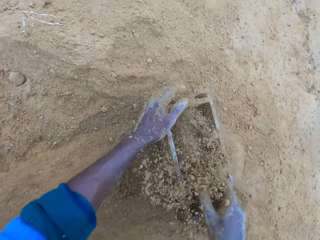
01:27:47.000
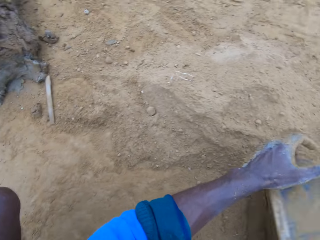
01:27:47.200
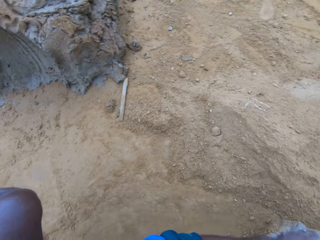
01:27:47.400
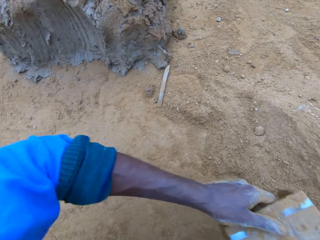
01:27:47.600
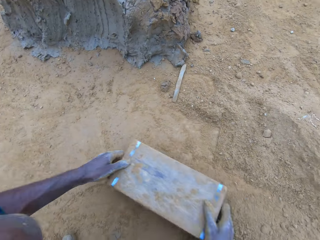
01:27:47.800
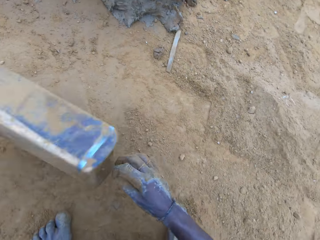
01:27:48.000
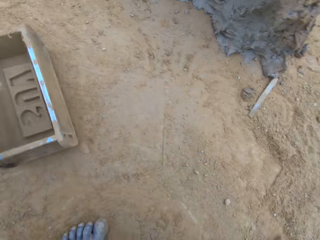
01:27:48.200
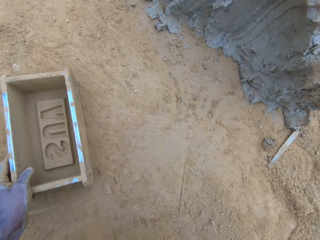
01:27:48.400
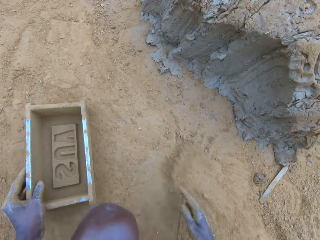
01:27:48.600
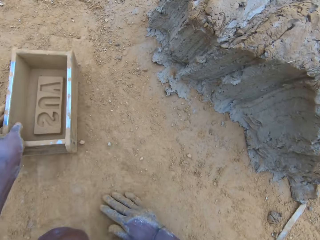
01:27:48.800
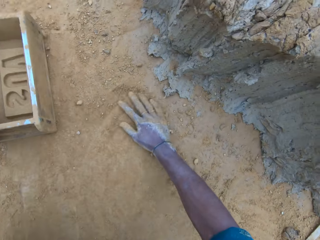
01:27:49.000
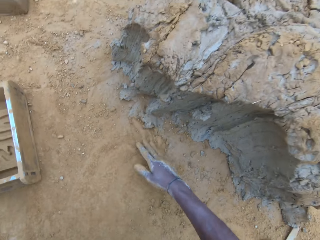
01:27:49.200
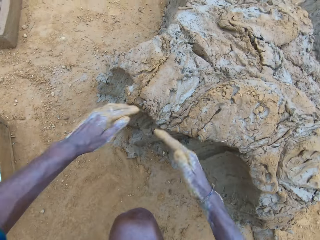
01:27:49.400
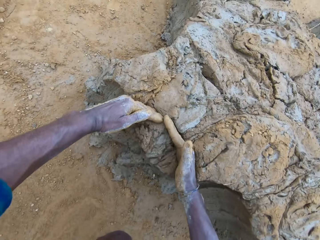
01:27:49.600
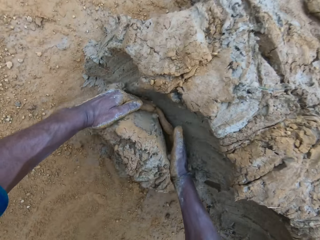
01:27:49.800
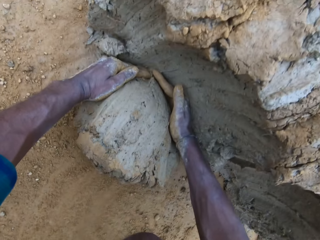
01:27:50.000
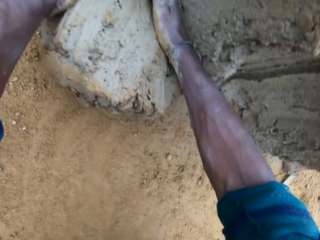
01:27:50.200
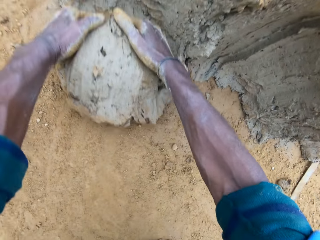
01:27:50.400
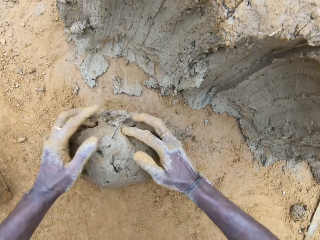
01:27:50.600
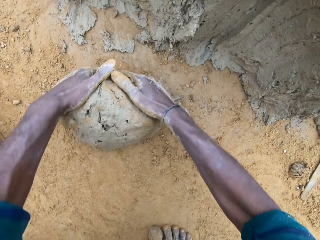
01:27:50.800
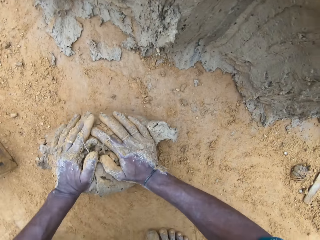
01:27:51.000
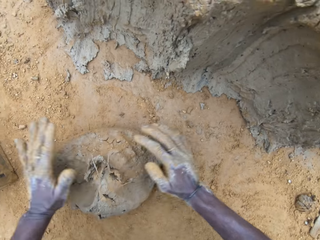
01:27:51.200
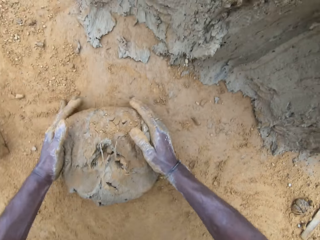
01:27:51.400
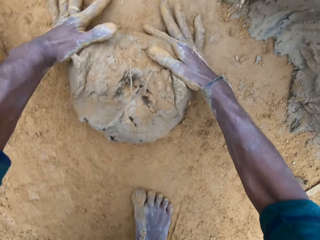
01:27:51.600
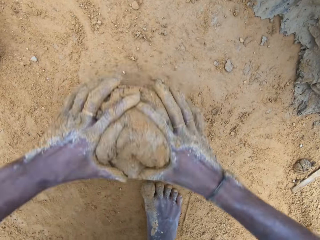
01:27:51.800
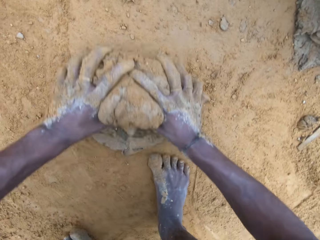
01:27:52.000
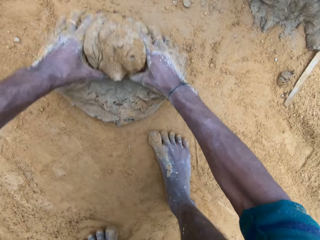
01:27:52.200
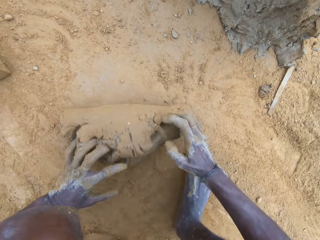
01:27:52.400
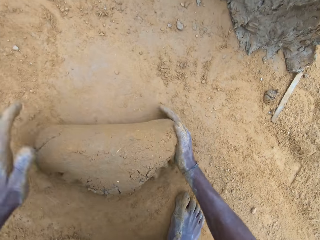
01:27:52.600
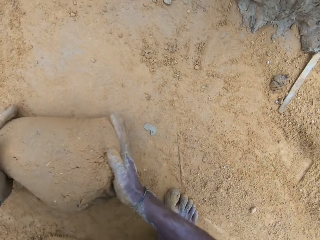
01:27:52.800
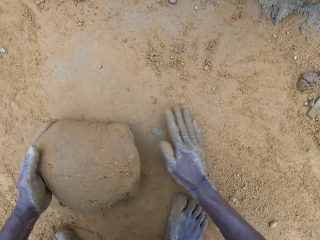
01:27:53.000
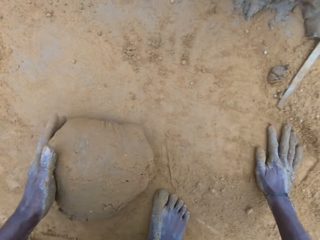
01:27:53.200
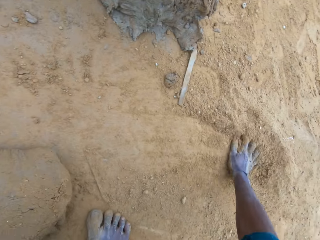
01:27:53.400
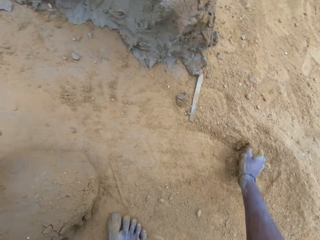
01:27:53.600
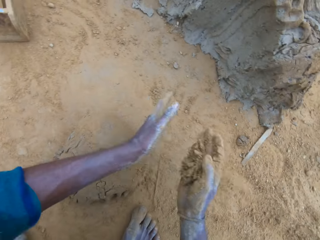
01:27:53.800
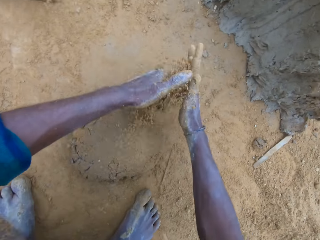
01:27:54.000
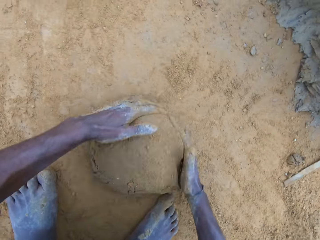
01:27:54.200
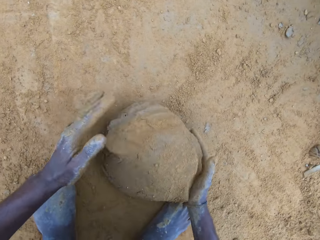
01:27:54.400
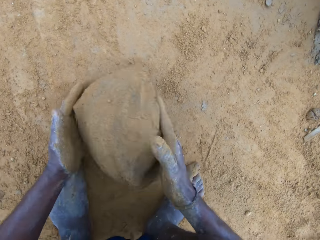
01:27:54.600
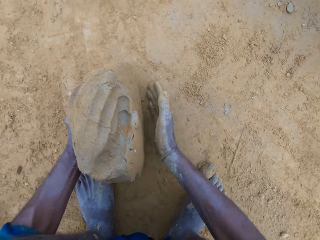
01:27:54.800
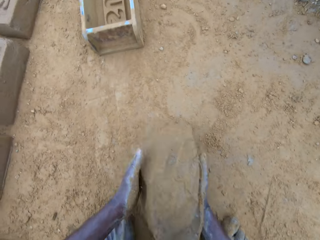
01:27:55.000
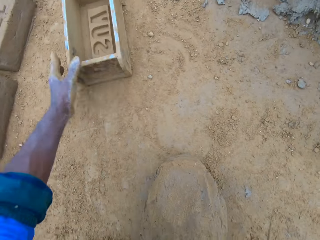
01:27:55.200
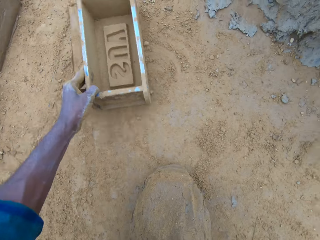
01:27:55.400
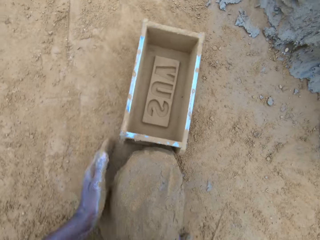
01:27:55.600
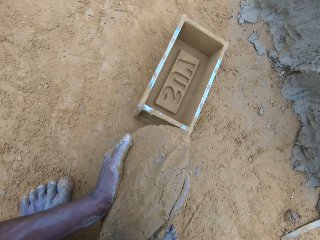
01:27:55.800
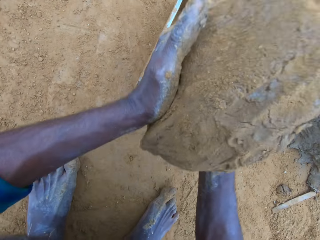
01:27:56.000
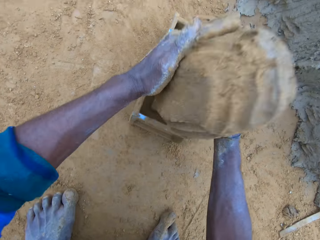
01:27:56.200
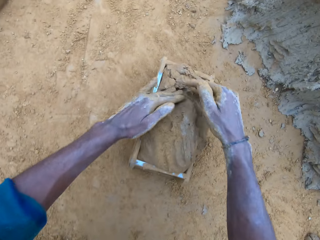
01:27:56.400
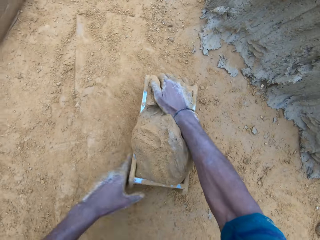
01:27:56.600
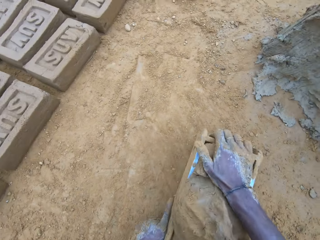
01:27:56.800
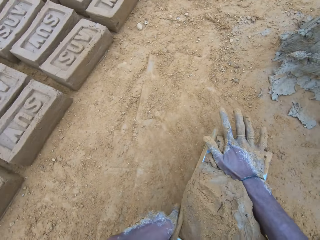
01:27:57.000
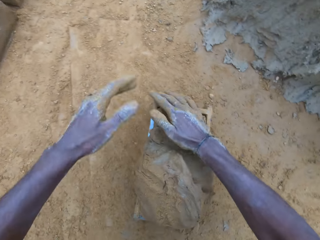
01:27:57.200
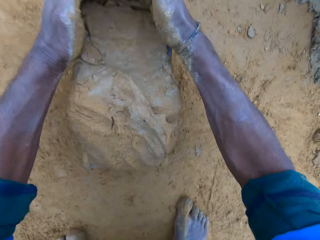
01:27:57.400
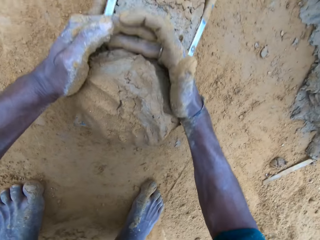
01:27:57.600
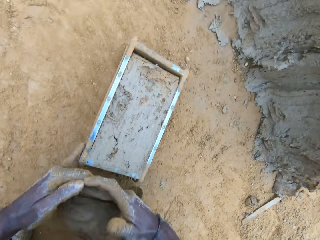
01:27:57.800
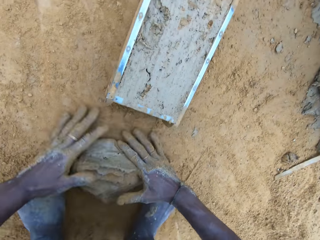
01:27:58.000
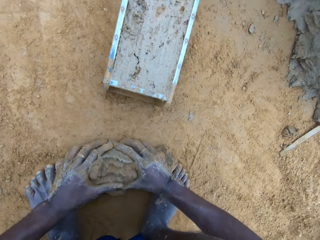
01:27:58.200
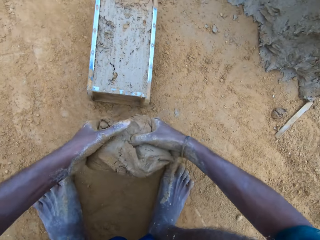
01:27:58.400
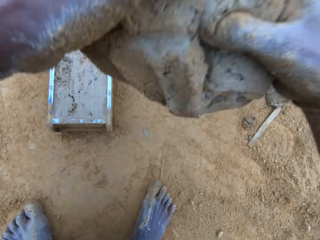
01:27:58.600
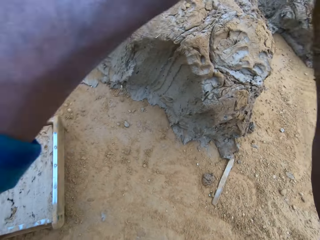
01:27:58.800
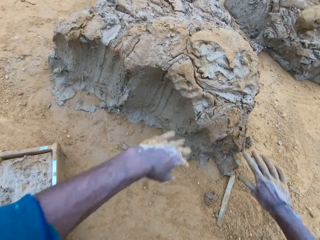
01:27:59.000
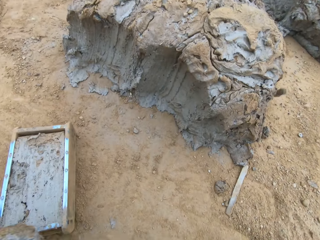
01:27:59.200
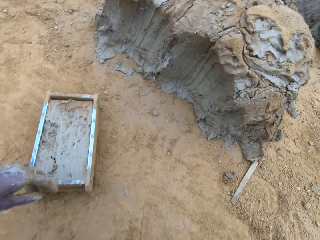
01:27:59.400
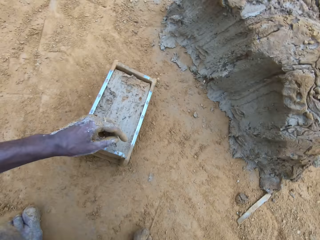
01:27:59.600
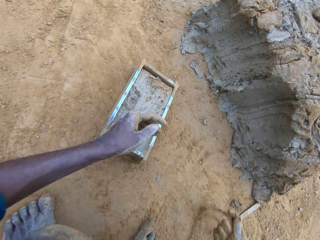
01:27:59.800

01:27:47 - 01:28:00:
The camera wearer pours sand into the brick mold or box. He scoops soil into the box. He pours the sand in the brick mold on the ground. He hits the brick mold on the ground. He puts the brick mold aside. He rubs his hands on the ground. He cuts wet clay from the heap of wet clay with his hand. He scoops some mud. He rolls the wet clay on the ground. He applies soil on the right hand. He pours sand on the wet clay. He picks up the wet clay on the ground. He moves the brick mold closer. He puts the wet clay in the brick mold. He adjusts the brick mold. He removes the excess wet clay in the brick mold. He picks up the excess wet clay on the ground. He throws the excess wet clay on the heap of wet clay. He pours sand on the wet clay in the brick mold.

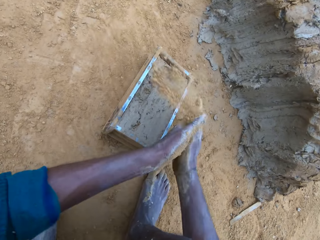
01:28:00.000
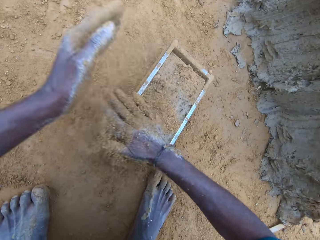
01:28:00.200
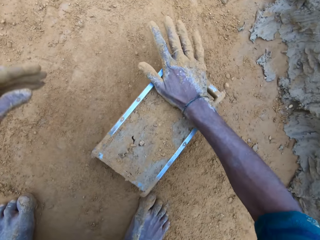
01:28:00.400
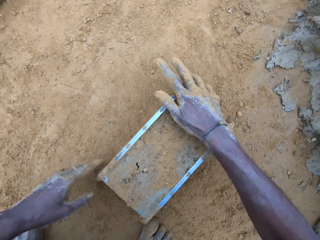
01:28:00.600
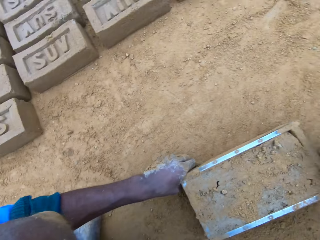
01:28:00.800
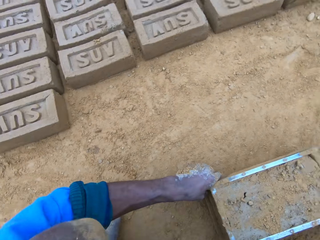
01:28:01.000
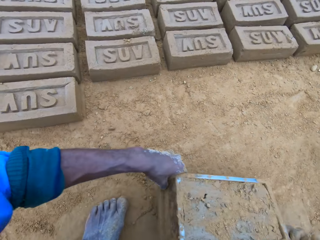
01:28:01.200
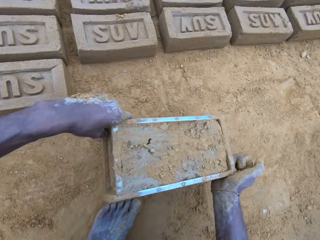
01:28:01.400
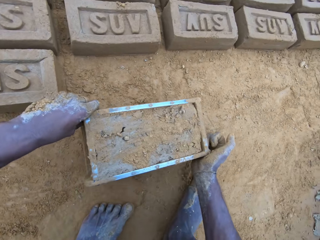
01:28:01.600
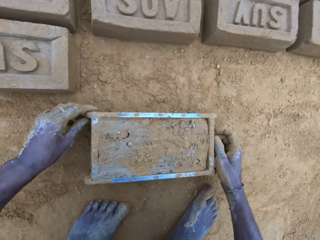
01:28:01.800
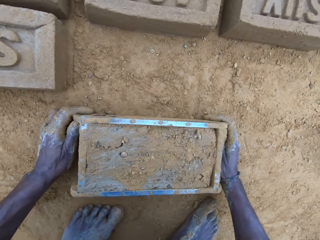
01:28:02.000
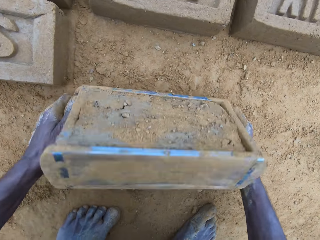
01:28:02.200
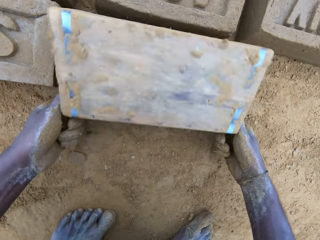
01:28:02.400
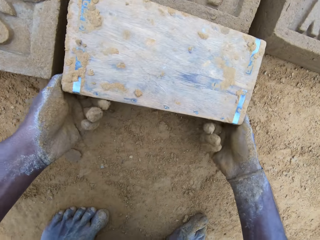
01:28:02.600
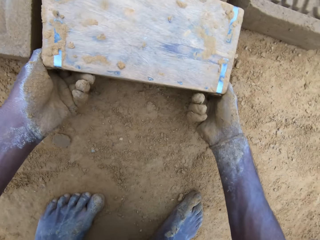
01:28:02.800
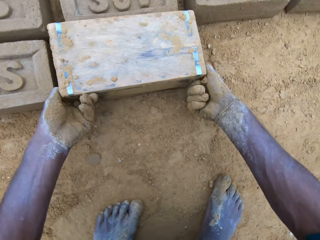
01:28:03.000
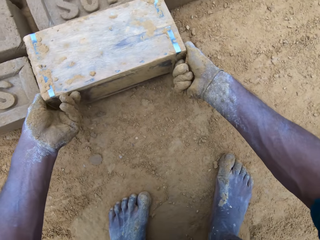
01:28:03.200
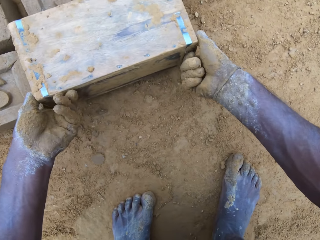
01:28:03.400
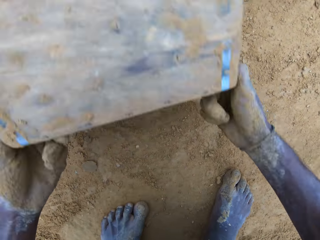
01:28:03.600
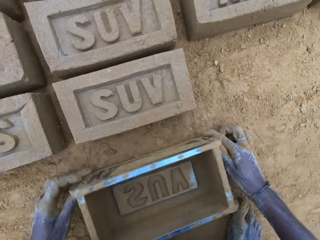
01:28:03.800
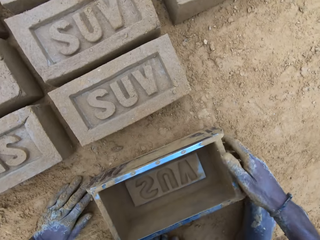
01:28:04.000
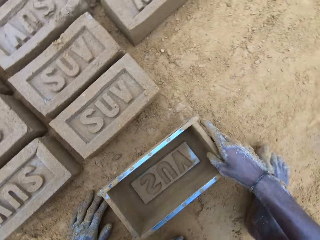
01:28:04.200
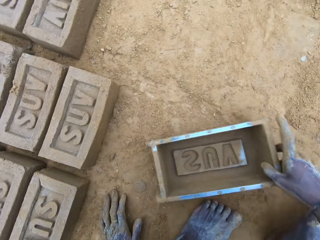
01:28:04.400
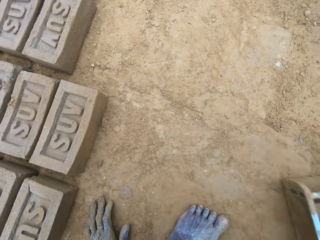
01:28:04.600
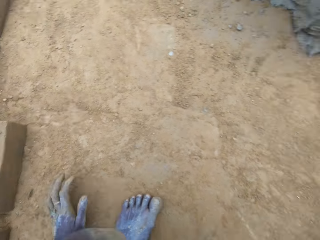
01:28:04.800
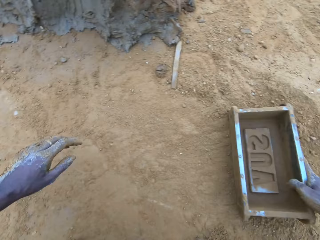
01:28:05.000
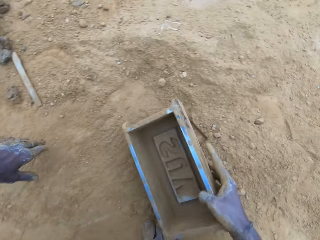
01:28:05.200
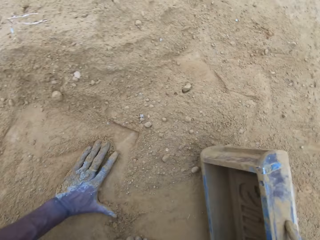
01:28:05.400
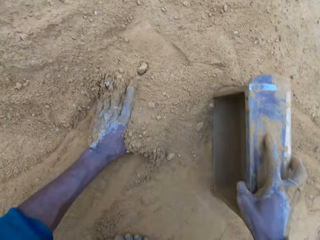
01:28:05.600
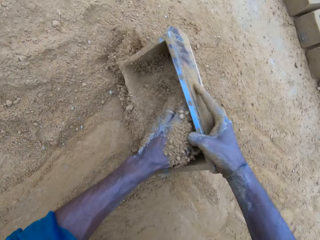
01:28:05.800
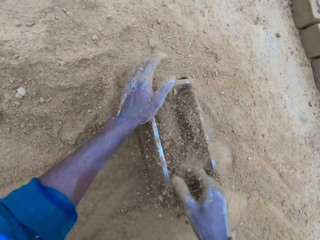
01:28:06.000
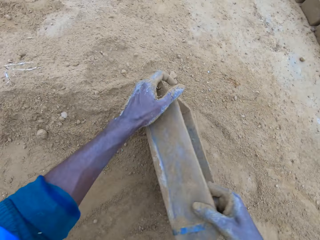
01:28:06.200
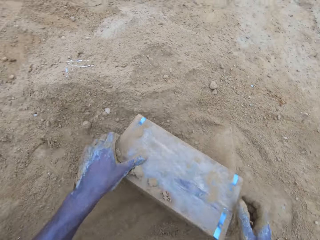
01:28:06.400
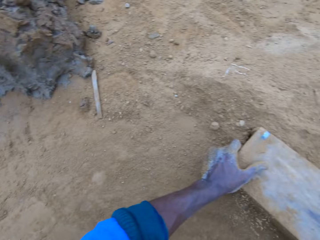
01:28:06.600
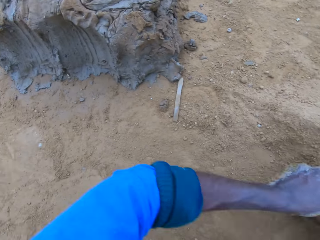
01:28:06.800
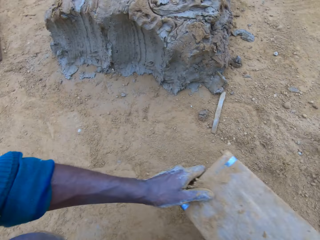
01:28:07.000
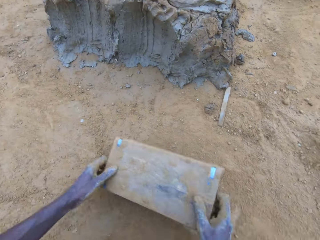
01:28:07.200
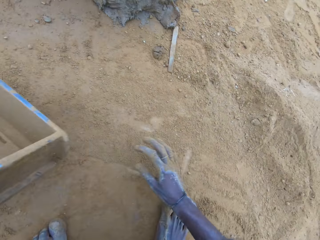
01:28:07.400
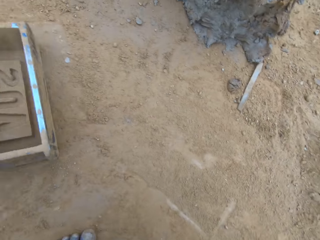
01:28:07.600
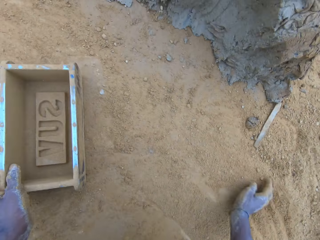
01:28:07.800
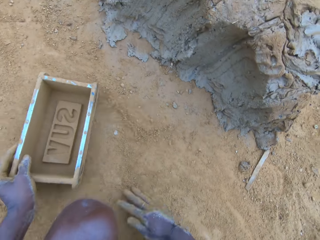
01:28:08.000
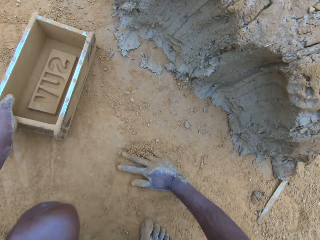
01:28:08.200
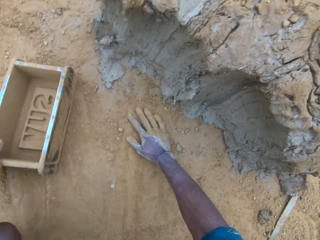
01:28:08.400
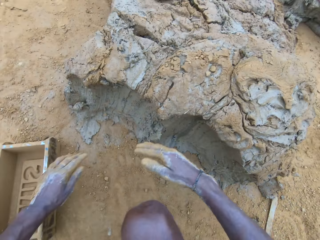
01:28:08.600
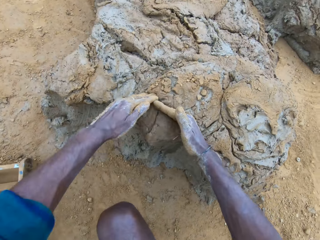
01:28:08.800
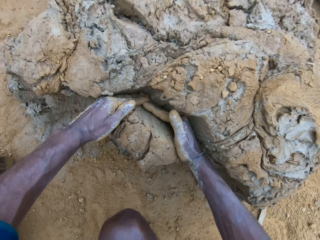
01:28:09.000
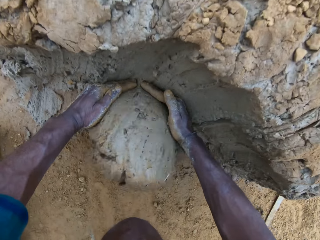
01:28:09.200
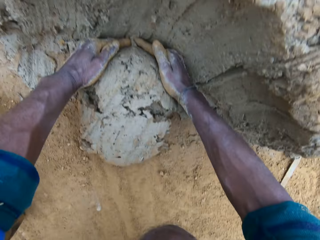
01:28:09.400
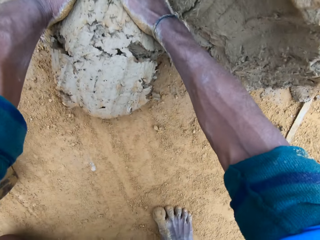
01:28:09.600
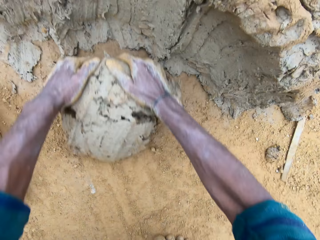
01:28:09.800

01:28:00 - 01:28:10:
The camera wearer moves the brick mold or box. He picks up the box and puts the box down. He turns over the wet clay in the brick mold on the ground. He removes the brick mold. He drags the brick mold on the ground. He pours sand into the brick mold. He scoops some soil into the box. He pours the sand in the brick mold on the ground. He hits the brick mold on the ground. He puts the brick mold aside. He spreads soil on the ground. He rubs his hands on the ground. He cuts wet clay from the heap of wet clay with his hand. He scoops some mud. He rolls the wet clay on the ground.
